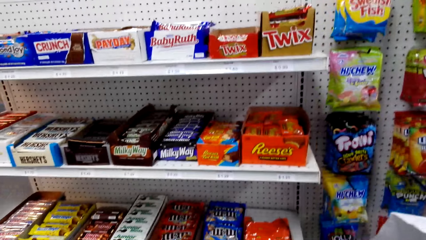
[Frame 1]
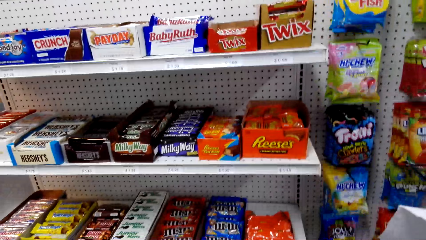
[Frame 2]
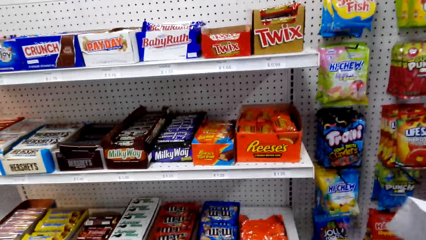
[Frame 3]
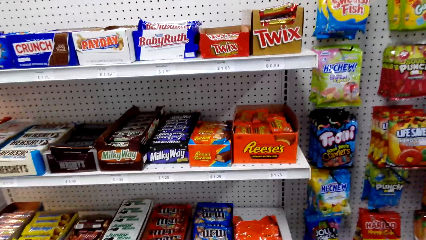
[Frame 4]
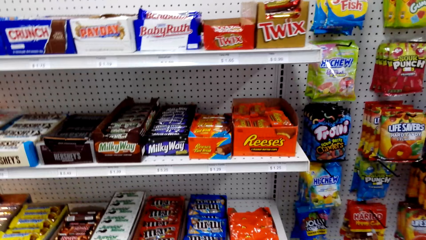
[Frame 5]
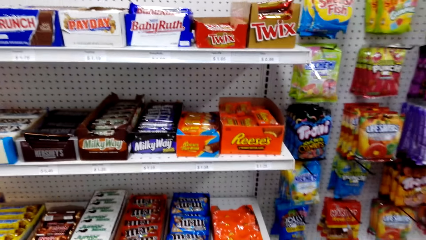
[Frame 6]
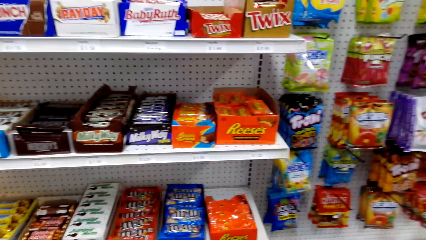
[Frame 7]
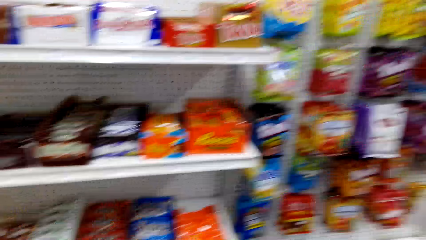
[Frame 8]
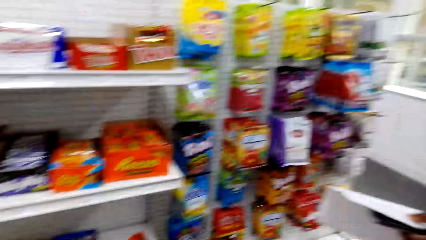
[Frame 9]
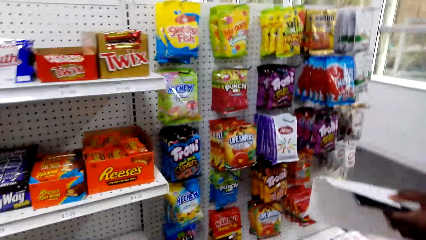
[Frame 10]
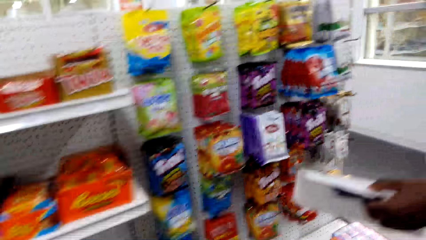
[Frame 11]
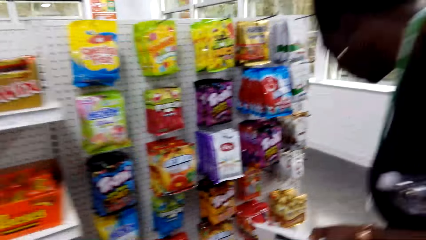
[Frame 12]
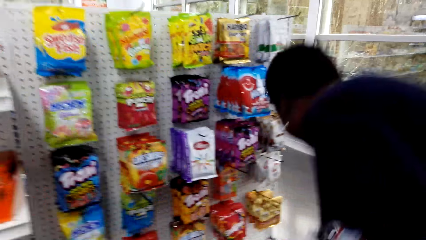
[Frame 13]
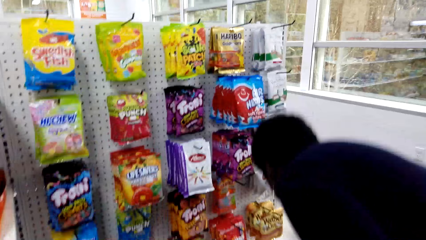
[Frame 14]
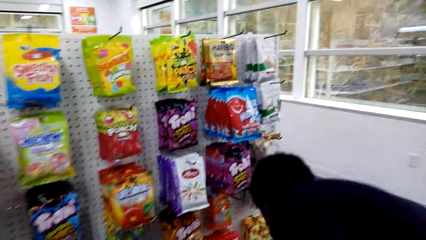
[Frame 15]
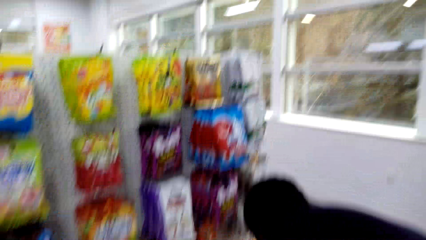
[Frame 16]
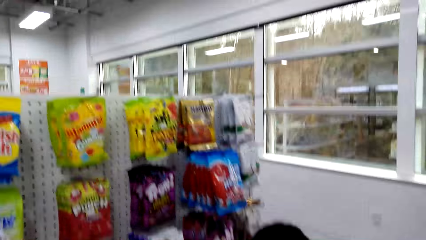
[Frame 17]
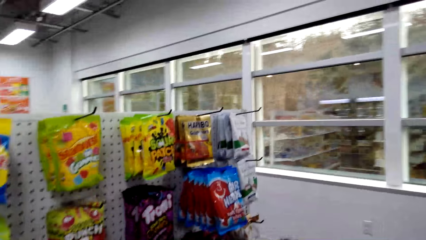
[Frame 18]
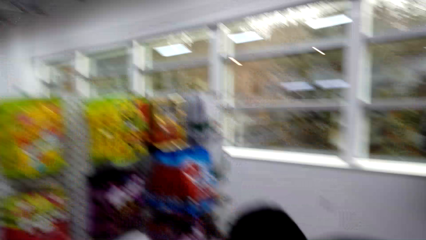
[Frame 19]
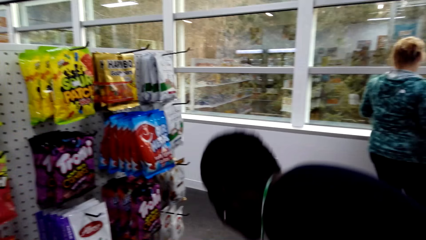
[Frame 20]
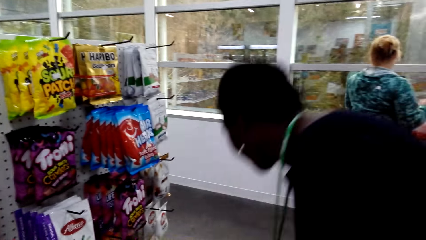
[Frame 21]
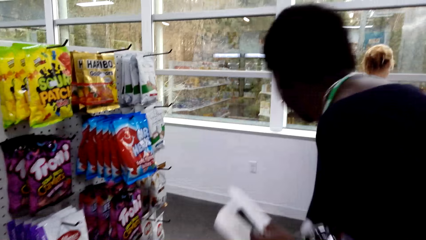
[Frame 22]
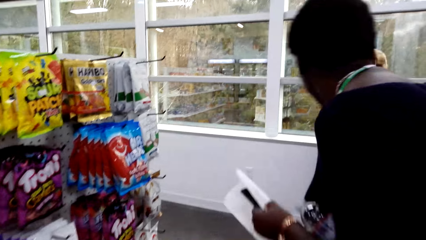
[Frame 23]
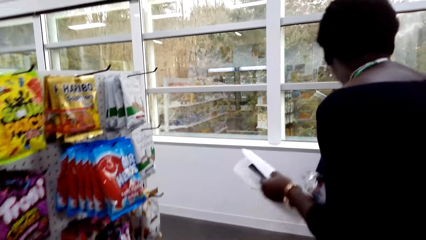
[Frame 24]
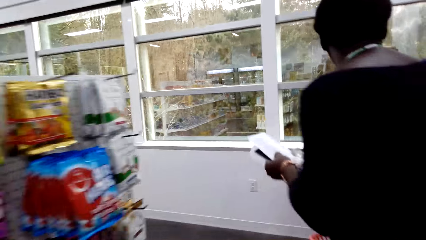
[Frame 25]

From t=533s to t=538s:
A woman looks at the shopping list. The woman bends beside the shelf.

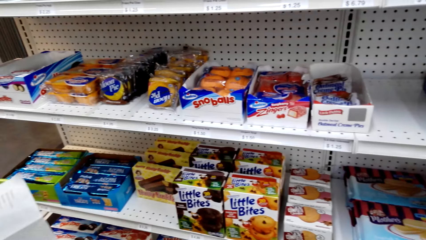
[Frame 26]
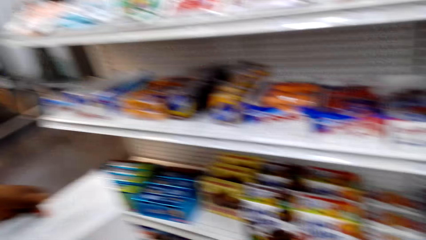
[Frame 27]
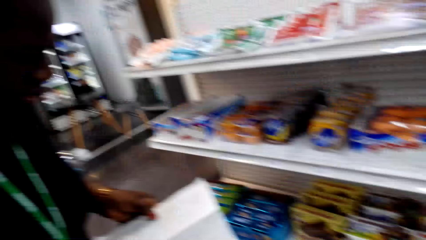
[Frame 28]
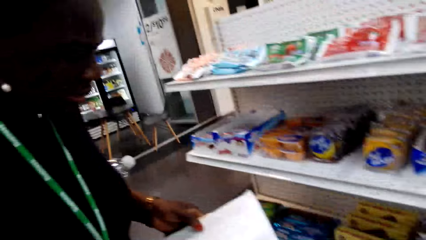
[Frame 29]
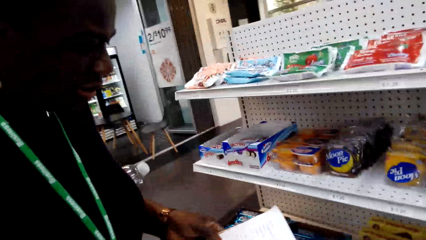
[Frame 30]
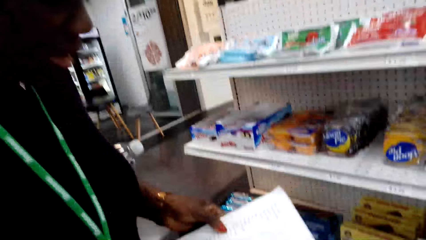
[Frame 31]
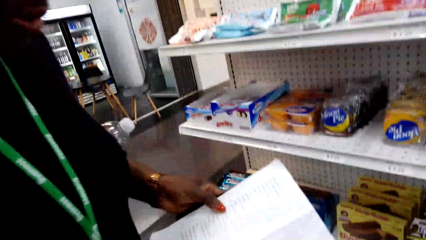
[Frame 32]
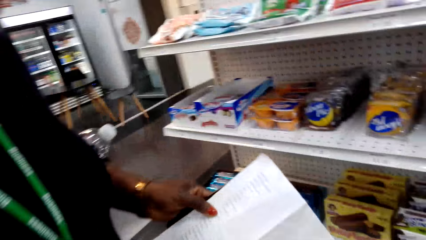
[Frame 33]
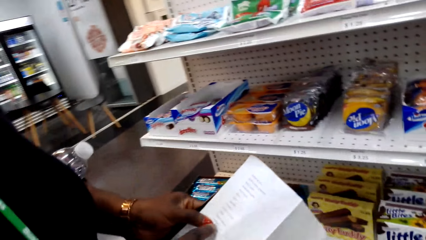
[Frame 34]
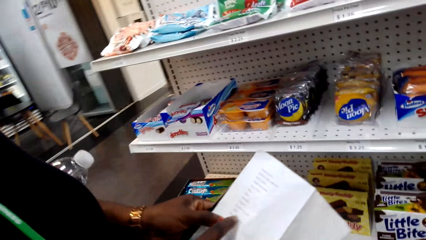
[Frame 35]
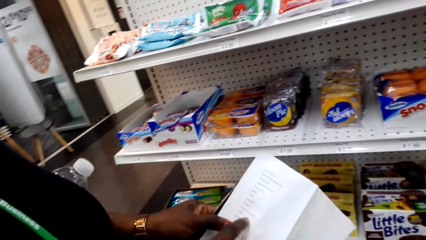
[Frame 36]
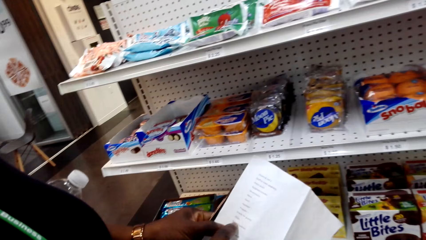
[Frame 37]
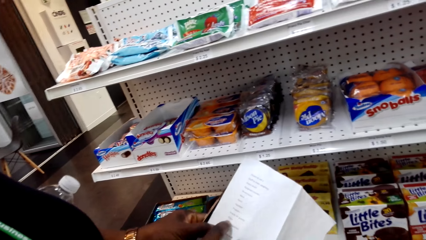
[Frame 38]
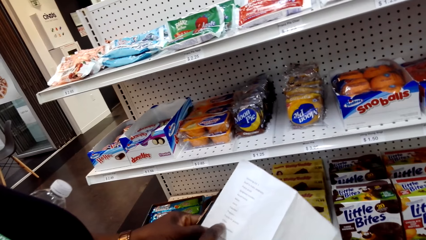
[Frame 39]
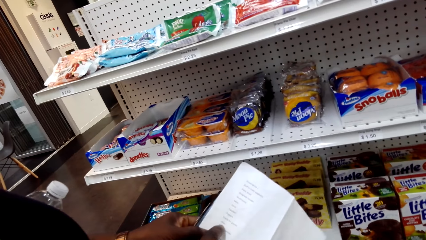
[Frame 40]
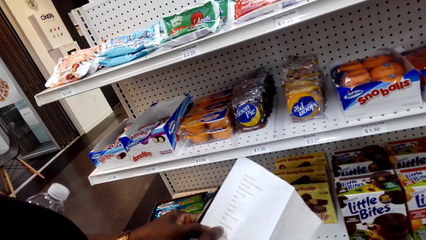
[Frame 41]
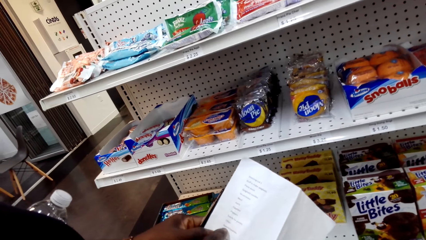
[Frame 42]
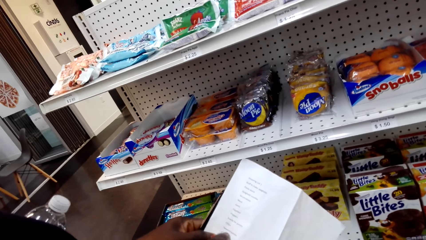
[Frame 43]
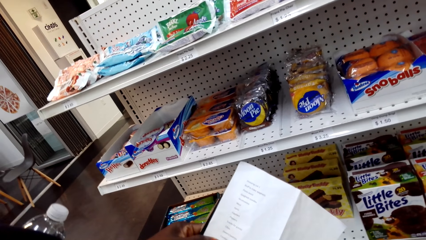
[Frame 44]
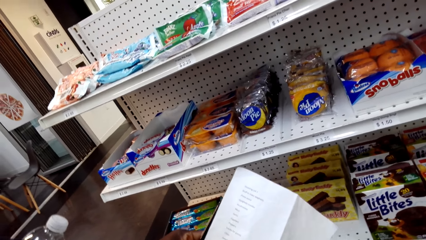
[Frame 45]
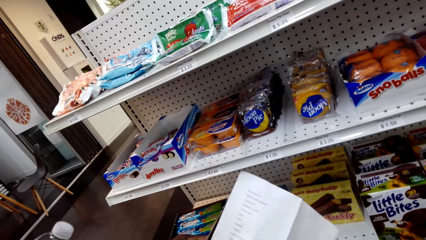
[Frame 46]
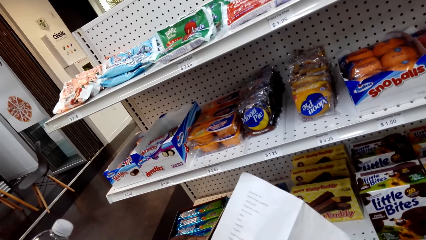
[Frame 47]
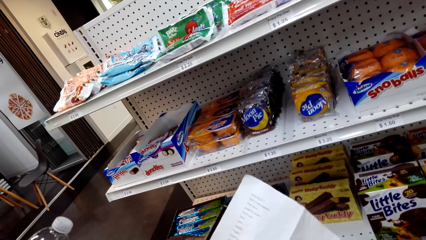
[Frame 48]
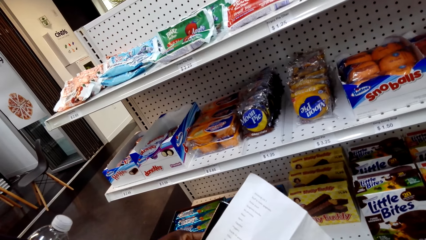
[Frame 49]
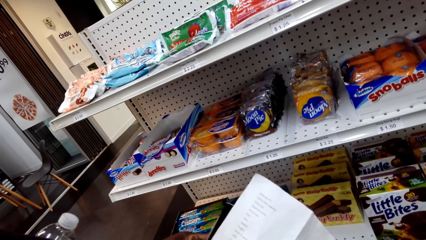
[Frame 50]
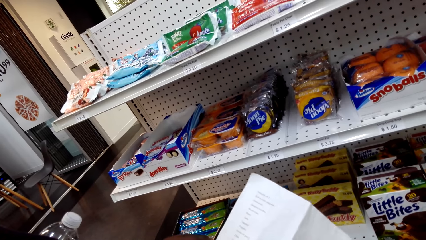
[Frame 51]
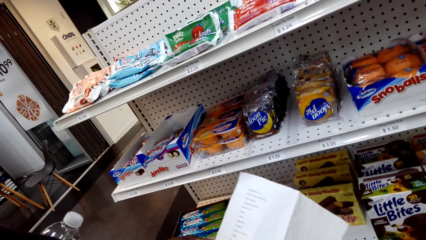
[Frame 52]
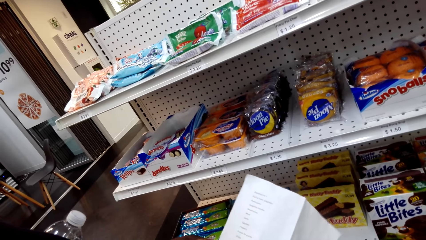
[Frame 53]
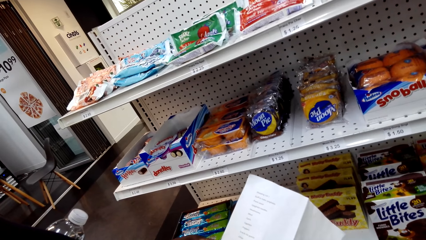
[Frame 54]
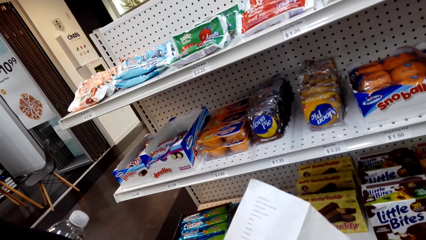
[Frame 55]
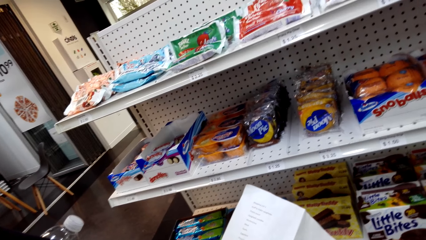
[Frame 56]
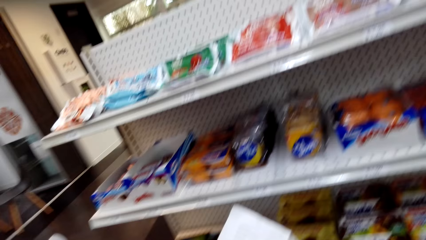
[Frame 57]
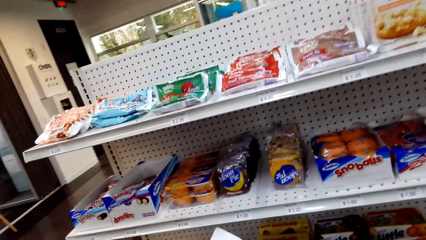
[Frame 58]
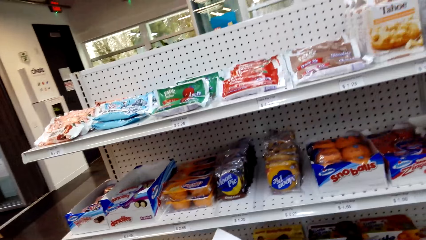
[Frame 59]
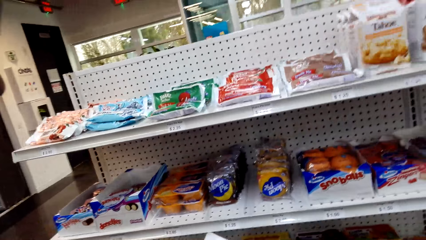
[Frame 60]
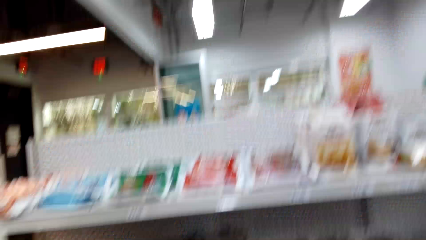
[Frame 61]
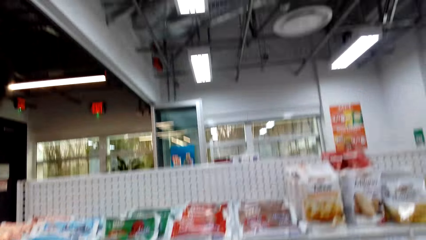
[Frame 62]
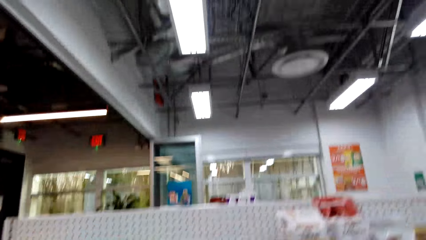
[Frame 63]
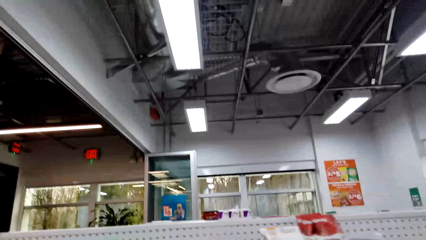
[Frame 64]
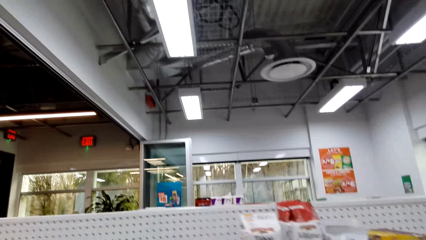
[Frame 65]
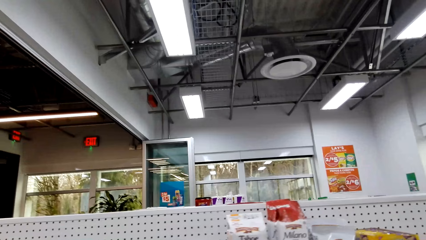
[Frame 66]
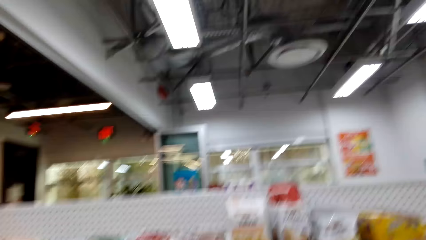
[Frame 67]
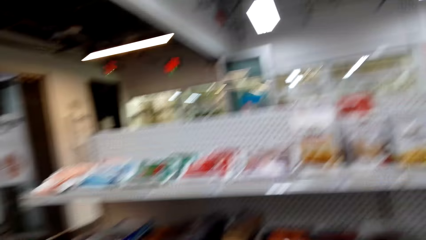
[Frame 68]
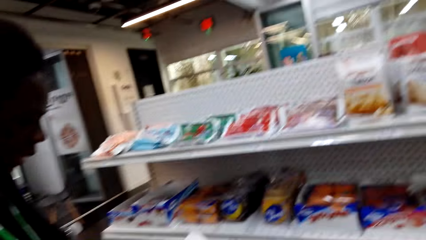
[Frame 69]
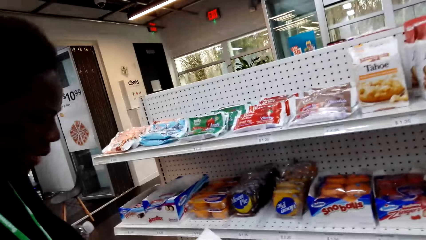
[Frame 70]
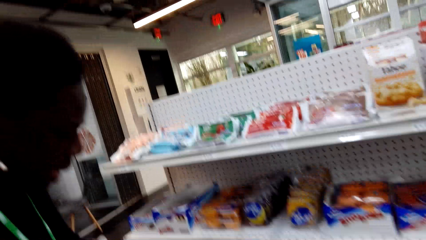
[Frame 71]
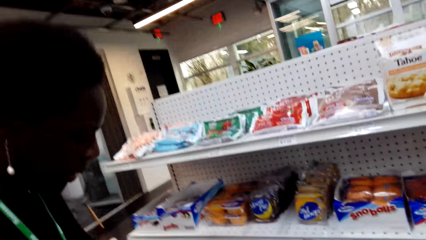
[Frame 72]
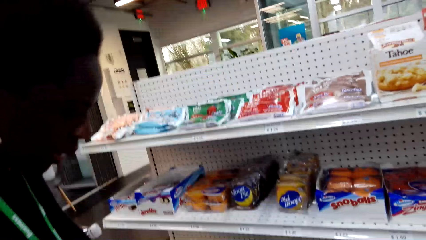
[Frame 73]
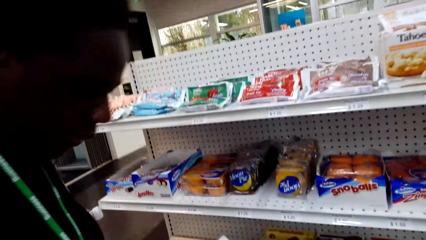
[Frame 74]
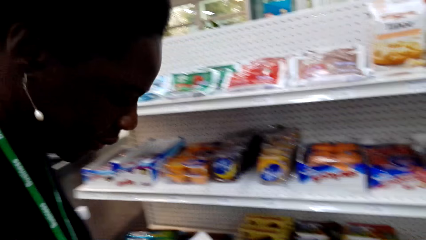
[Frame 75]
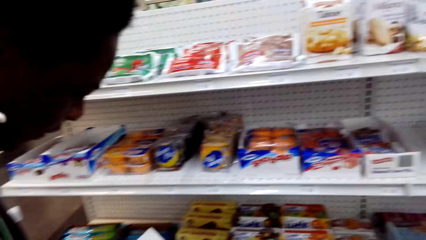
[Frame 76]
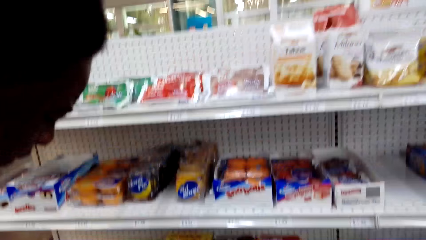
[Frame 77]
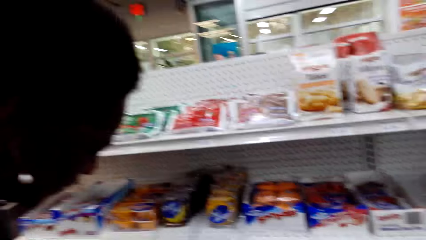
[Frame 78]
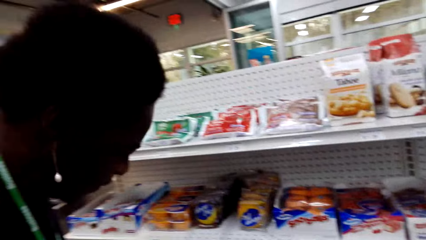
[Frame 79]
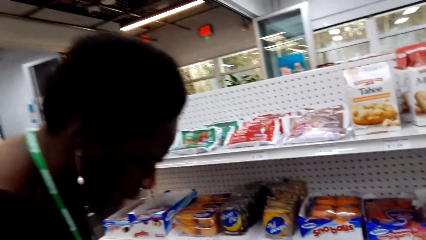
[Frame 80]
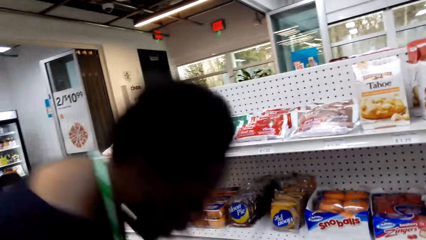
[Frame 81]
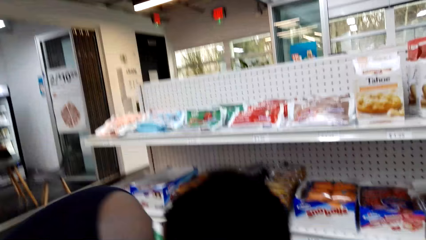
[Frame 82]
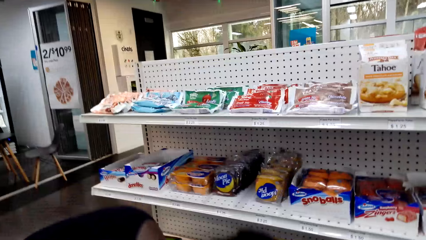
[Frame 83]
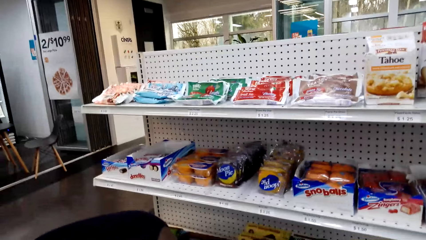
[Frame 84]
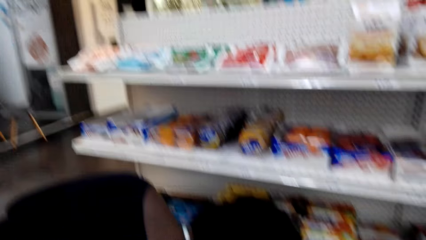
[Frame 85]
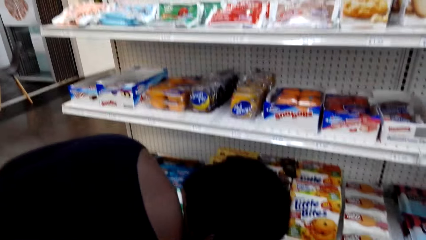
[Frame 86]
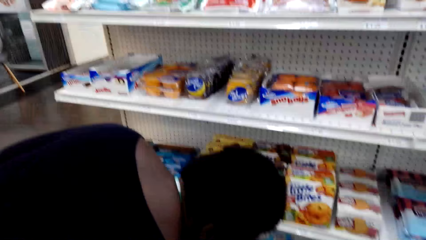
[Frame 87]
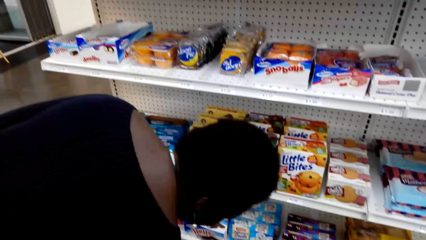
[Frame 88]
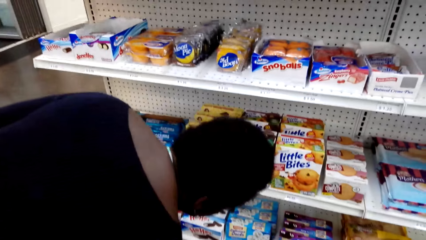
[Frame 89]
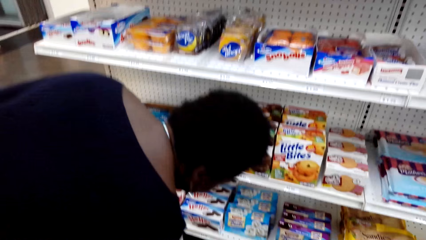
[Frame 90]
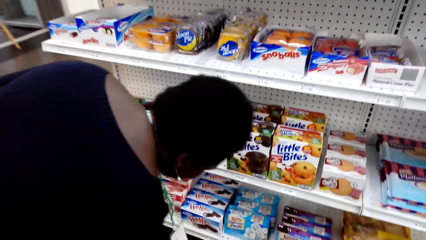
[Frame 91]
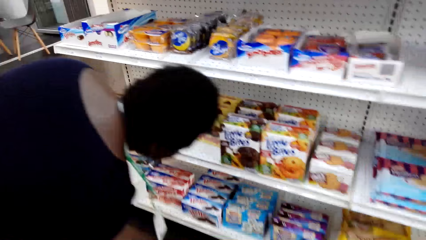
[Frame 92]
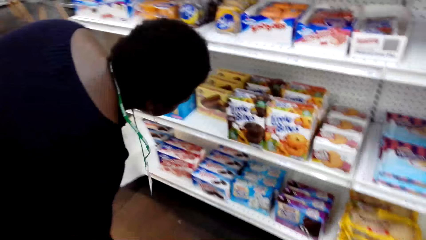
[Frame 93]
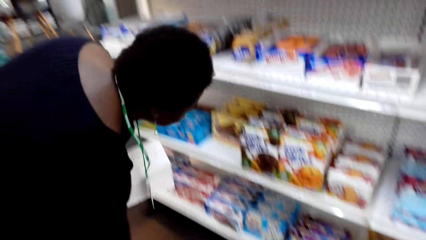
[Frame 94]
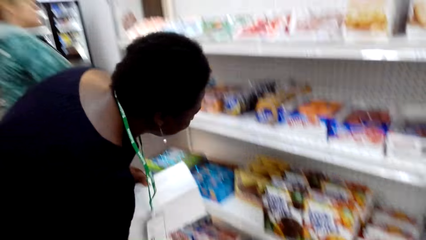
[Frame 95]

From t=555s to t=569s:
A woman looks at the shopping list. The camera wearer looks at the shopping list. The woman points at the shopping list. The camera wearer looks at the items on the shelf. The woman bends beside the shelf.
